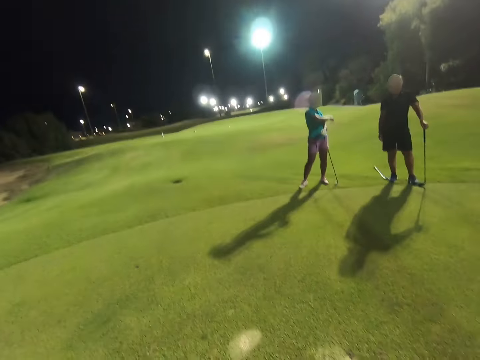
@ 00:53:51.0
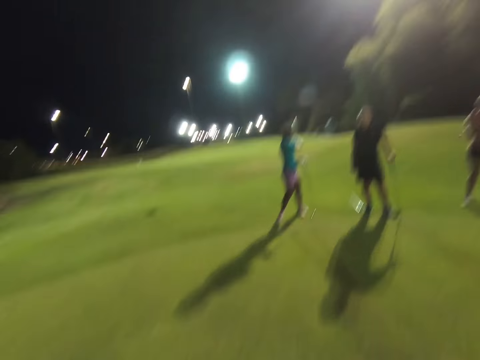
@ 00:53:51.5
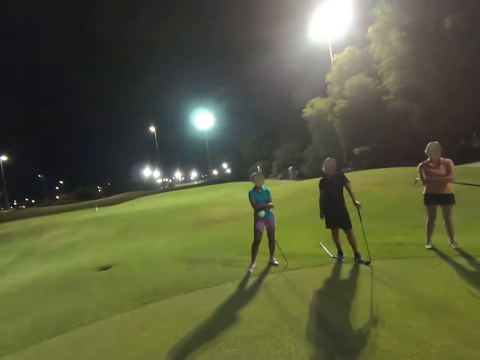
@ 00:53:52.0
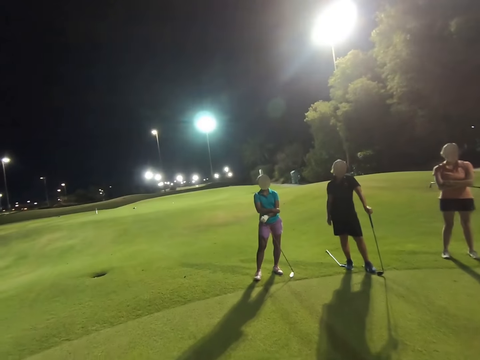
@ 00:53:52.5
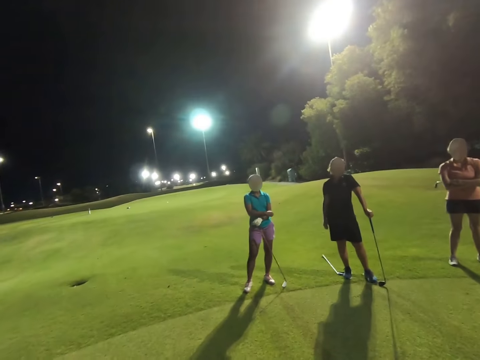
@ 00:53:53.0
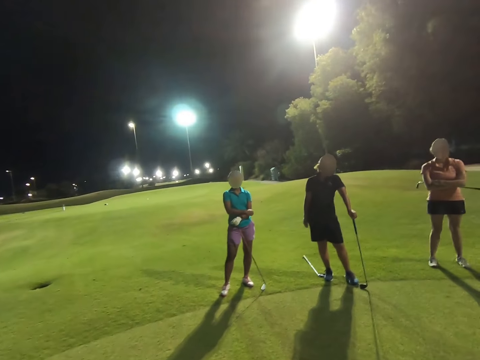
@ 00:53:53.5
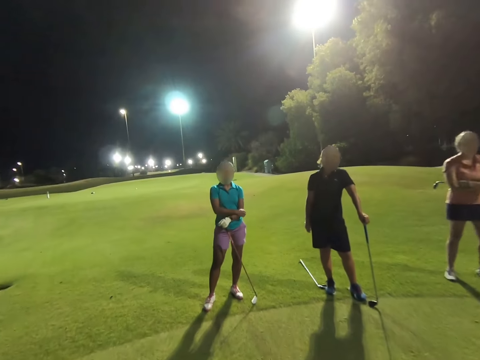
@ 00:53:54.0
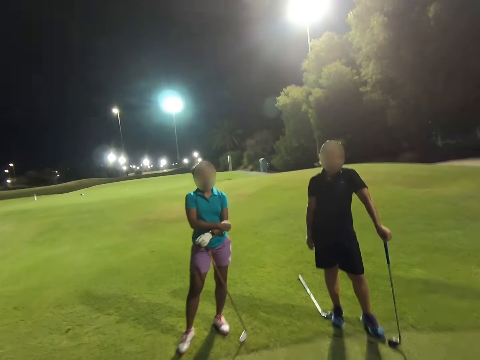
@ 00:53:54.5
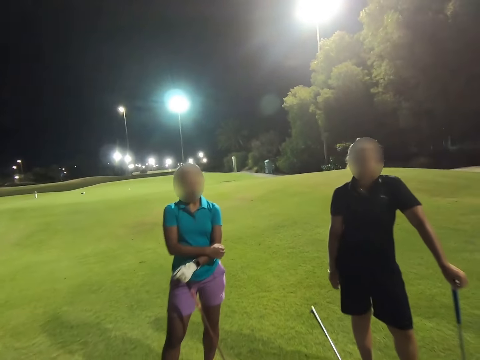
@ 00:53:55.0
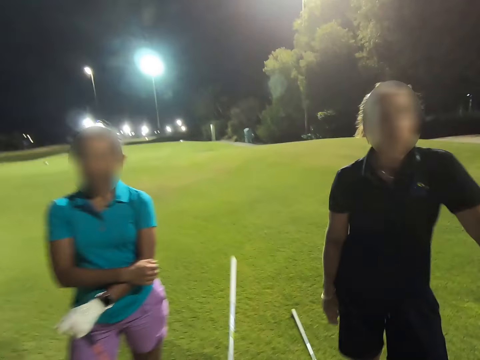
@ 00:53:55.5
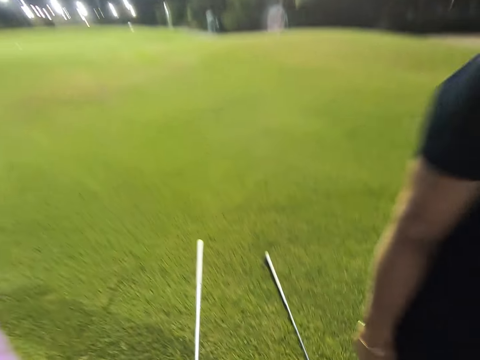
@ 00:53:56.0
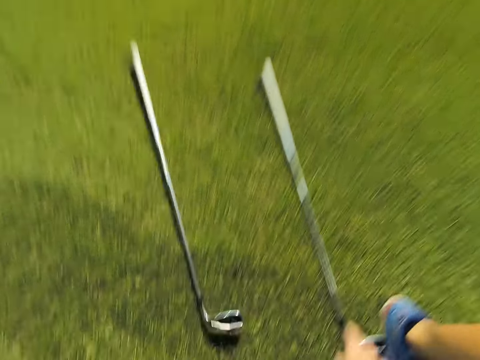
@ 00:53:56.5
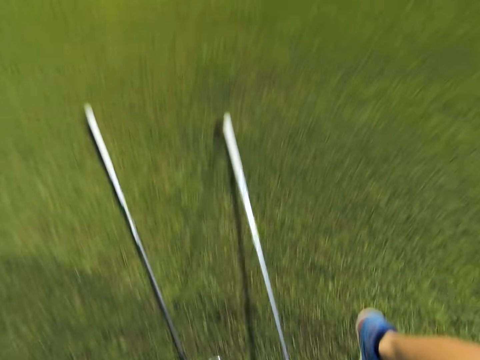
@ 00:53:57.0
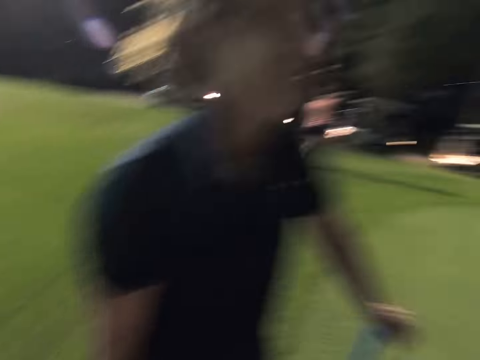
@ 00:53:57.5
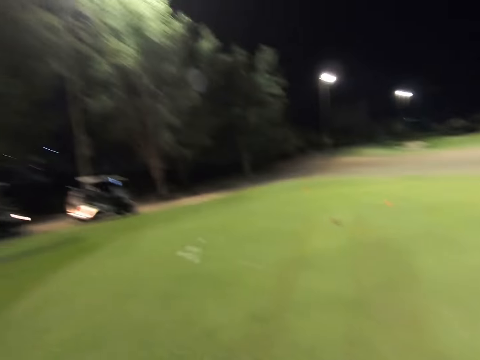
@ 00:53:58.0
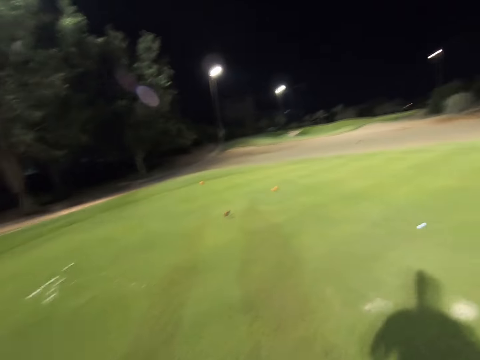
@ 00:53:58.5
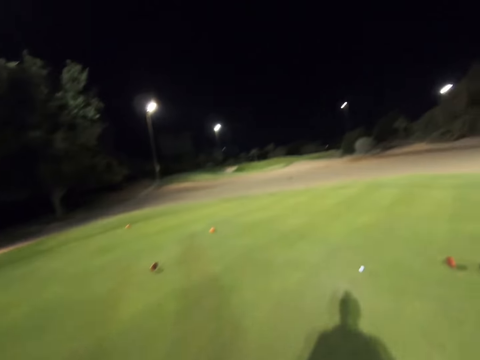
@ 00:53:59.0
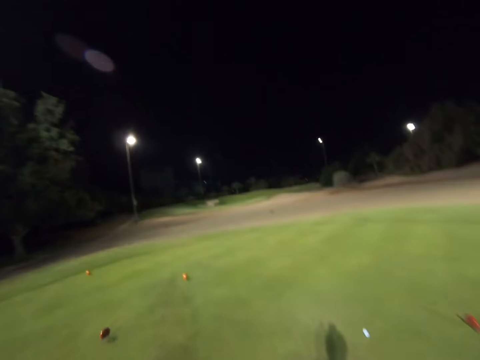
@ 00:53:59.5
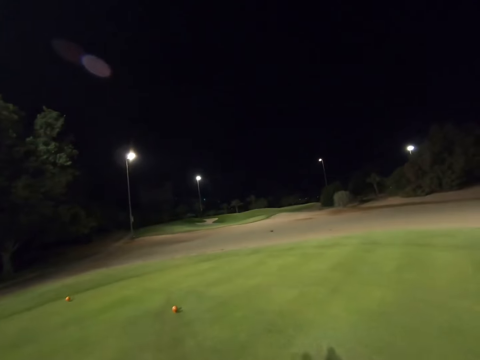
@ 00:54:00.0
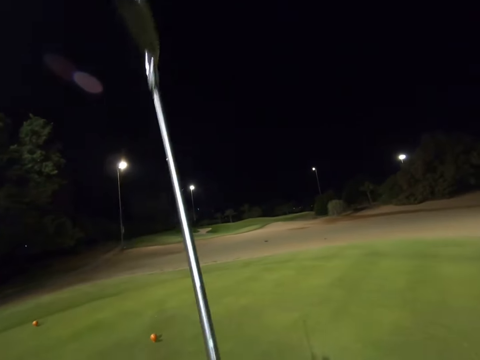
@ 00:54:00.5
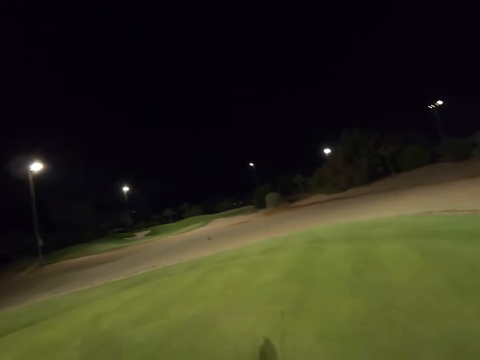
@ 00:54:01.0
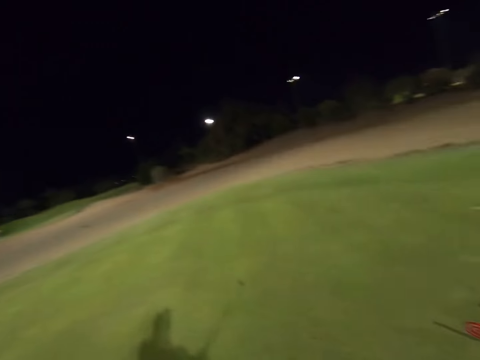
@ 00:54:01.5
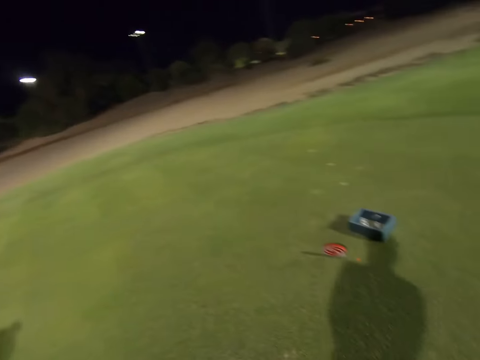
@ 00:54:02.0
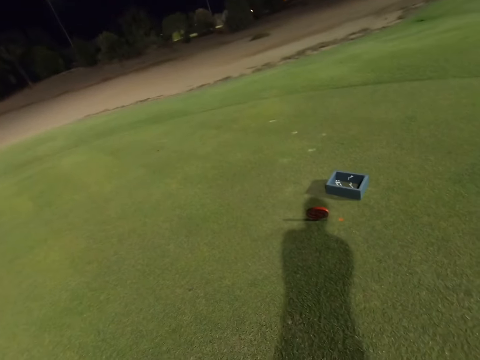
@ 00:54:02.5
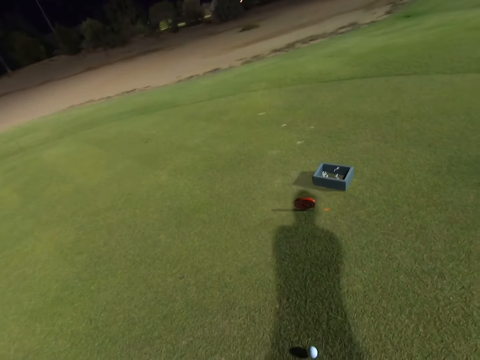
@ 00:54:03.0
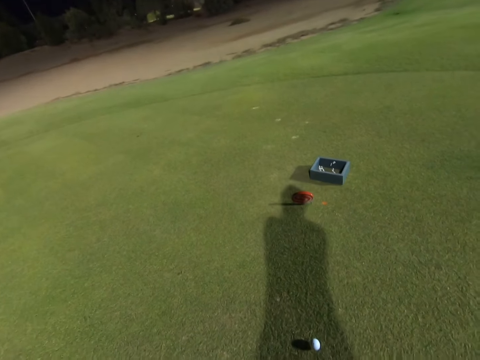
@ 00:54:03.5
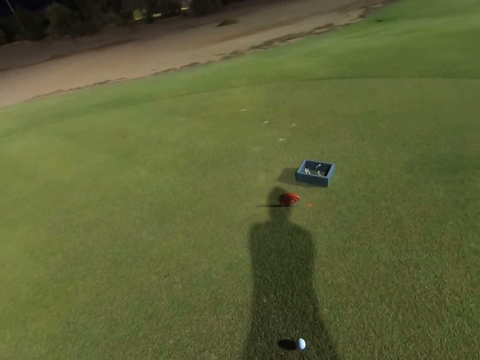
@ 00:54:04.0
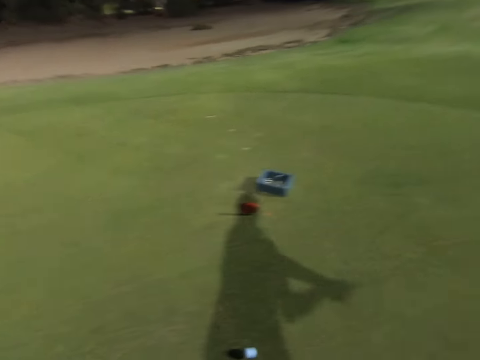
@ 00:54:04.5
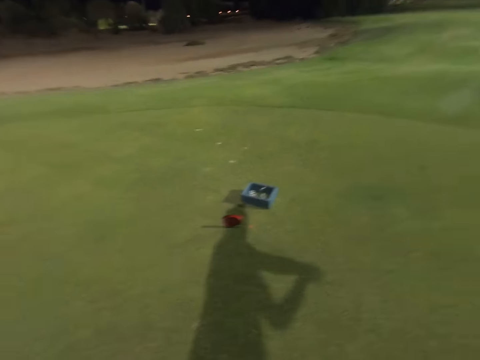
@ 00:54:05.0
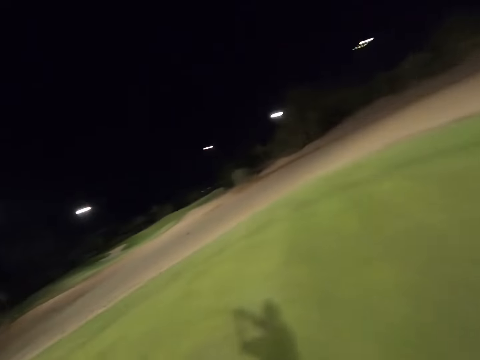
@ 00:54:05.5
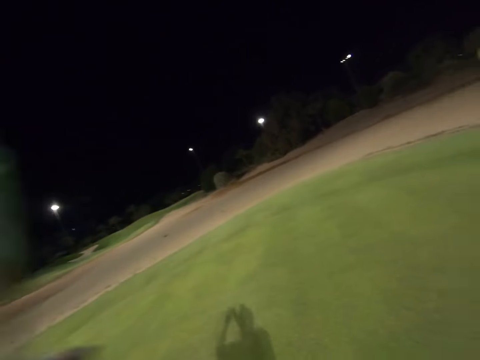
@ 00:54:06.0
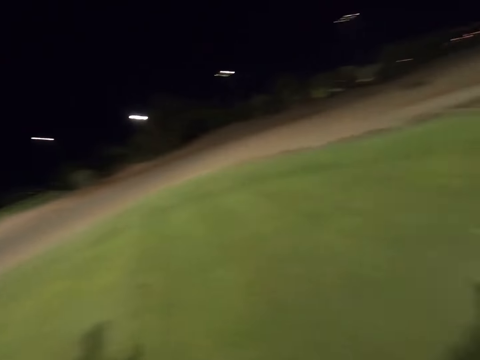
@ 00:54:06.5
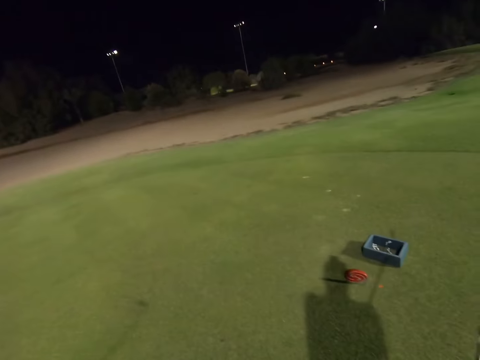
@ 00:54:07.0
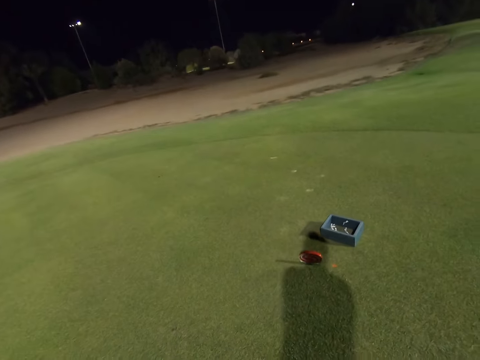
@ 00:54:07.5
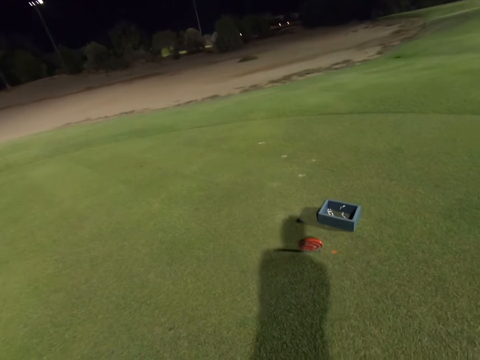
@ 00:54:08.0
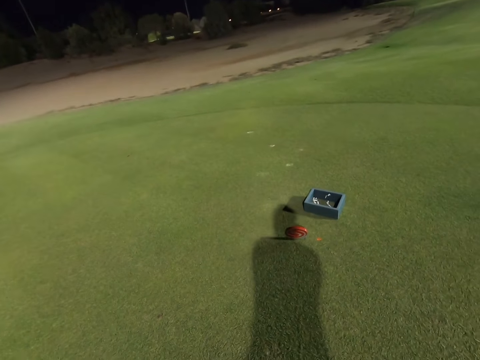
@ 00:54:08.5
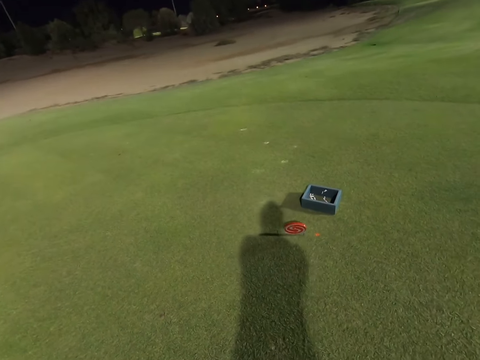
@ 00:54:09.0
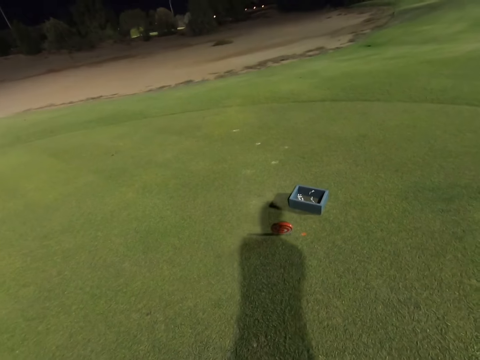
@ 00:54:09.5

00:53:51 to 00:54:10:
The camera wearer walks around the field. They put a golf stick on the ground. They pick up a different stick from the ground. They walk around the field. They play golf on the field and sway the stick.

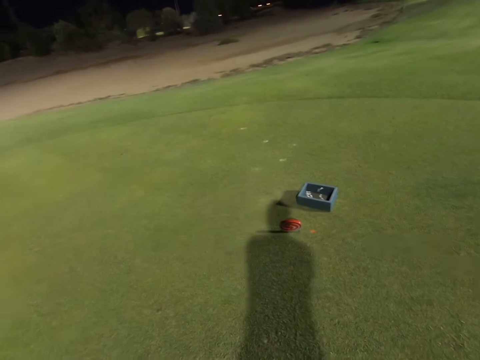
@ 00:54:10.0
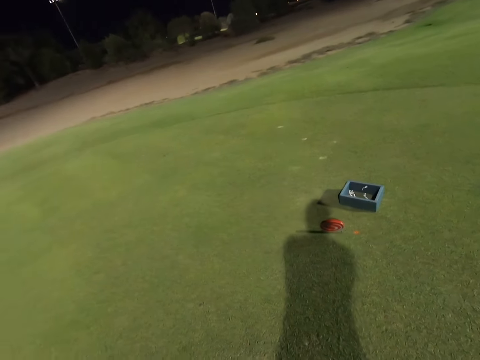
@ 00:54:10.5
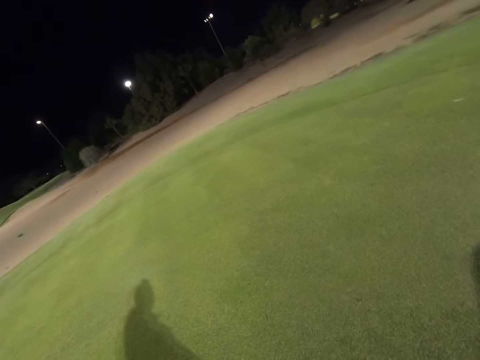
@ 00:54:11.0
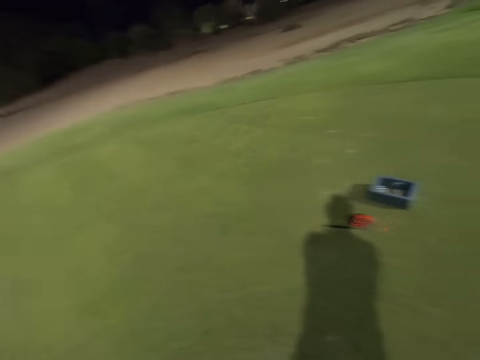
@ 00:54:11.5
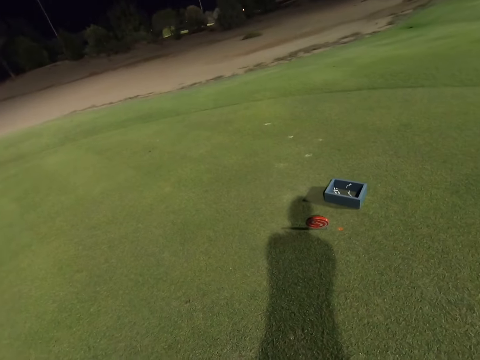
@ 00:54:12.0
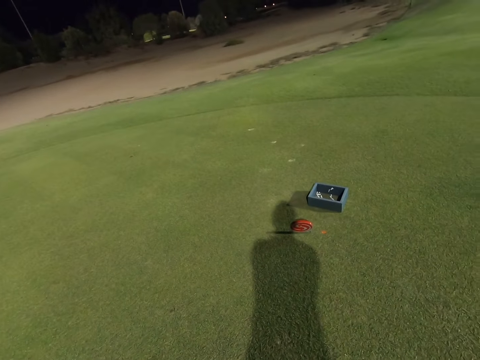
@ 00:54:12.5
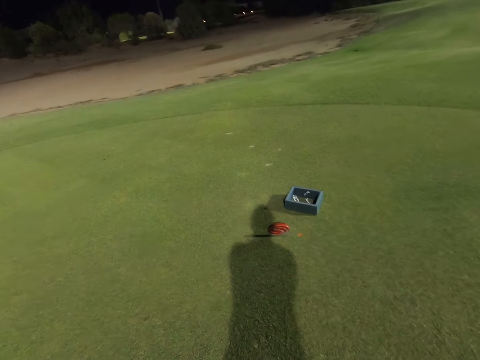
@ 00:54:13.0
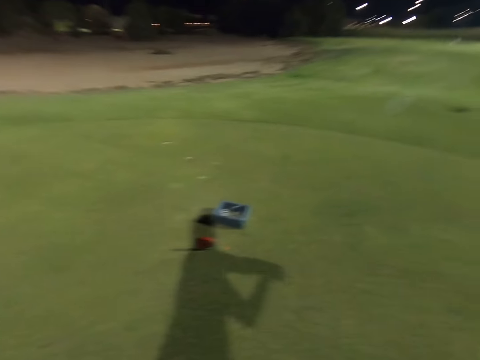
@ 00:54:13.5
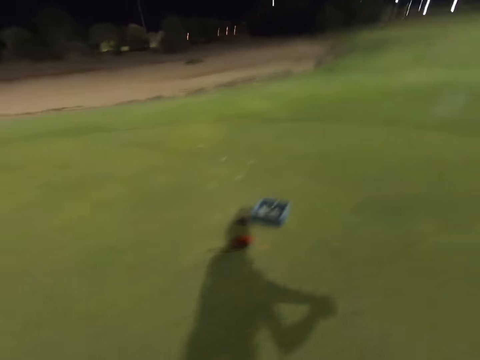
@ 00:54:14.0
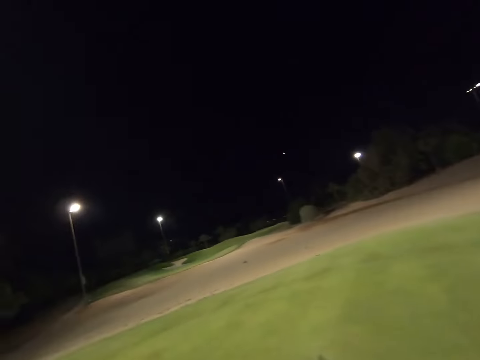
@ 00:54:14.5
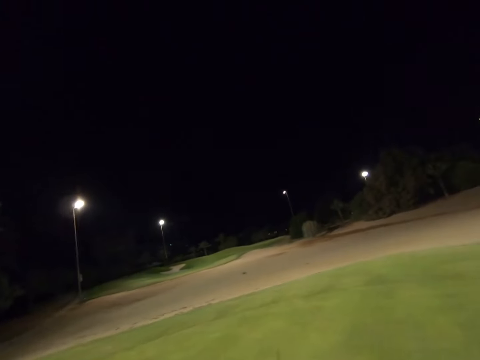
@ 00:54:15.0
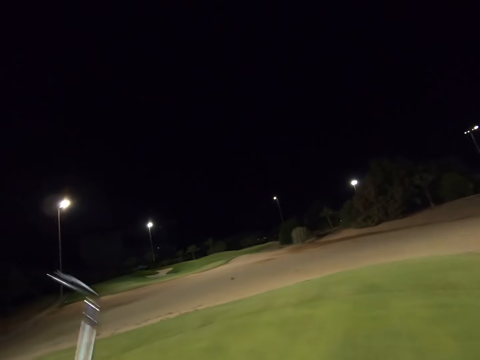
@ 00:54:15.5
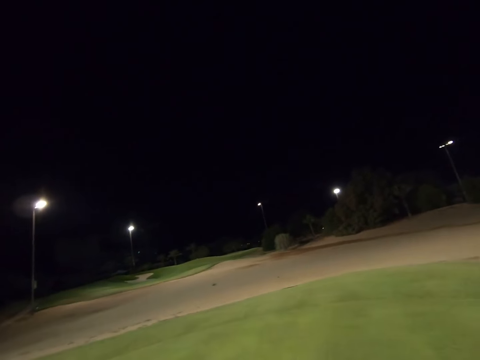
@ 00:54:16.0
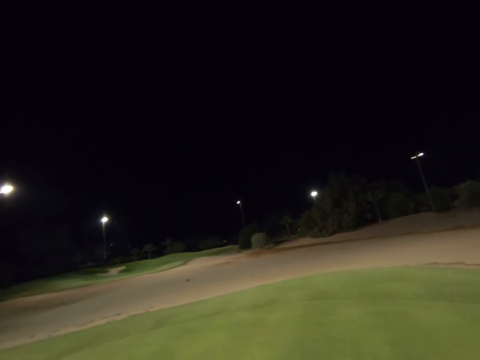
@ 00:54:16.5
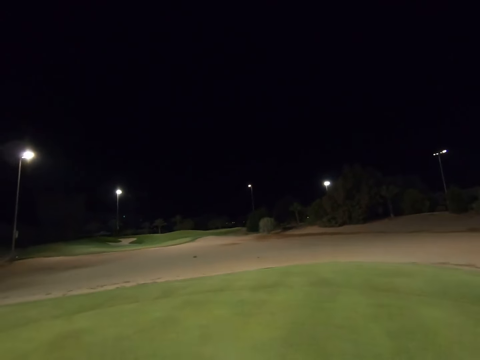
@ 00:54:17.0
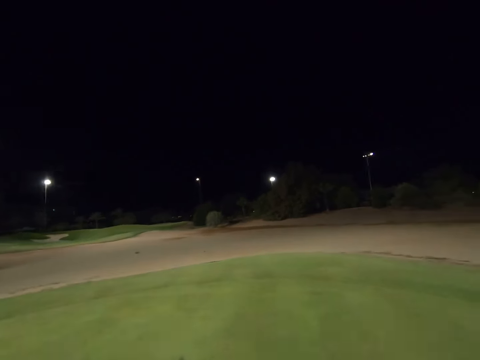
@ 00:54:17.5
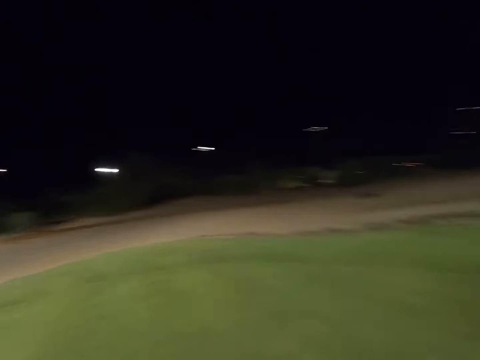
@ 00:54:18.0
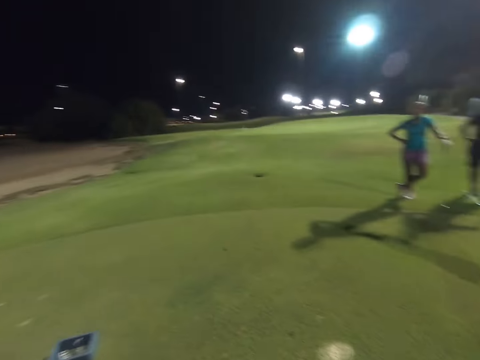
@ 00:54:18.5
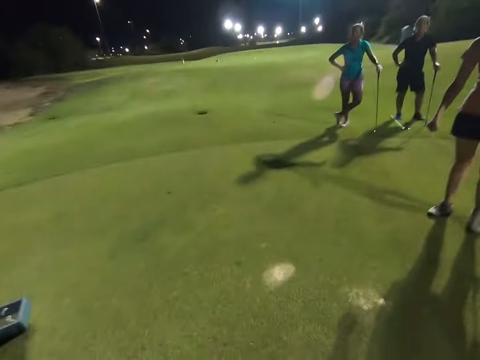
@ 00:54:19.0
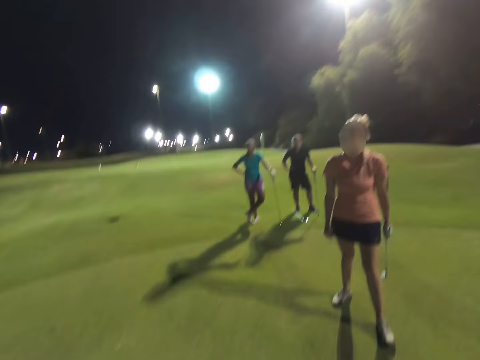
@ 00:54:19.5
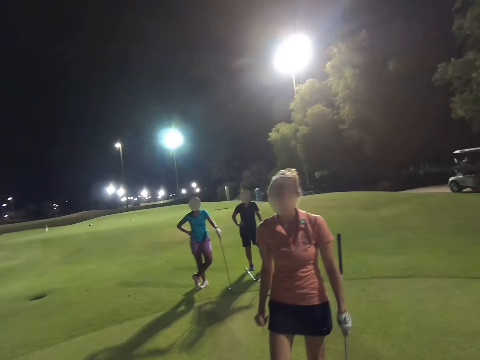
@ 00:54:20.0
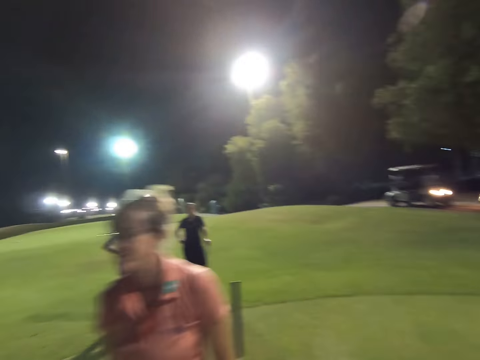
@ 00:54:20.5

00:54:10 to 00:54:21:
The camera wearer hits the ball. A woman supports herself with the golf club.
